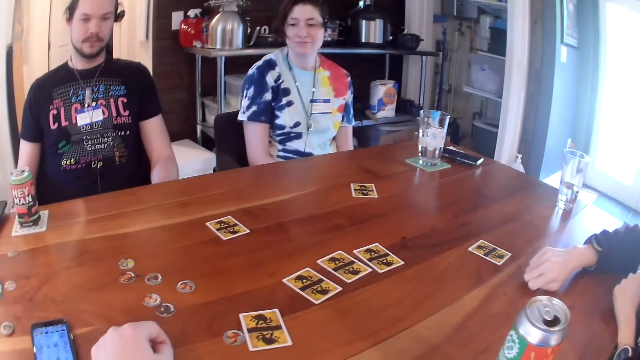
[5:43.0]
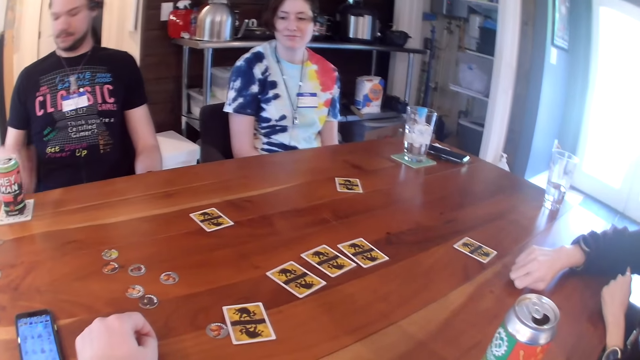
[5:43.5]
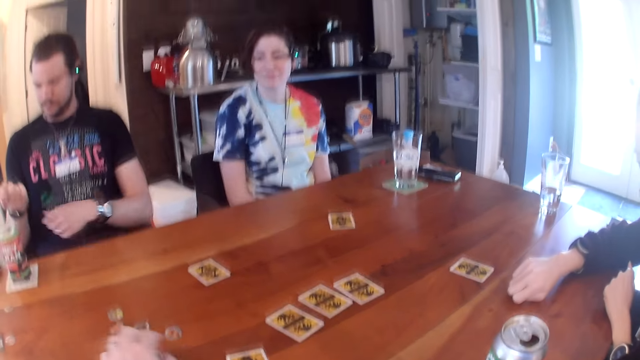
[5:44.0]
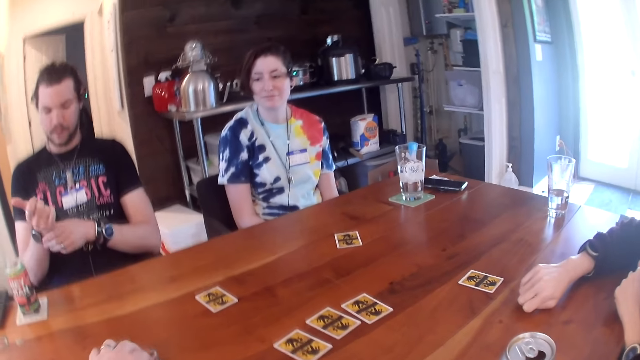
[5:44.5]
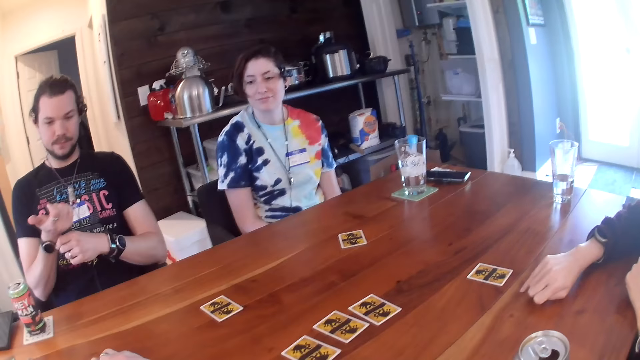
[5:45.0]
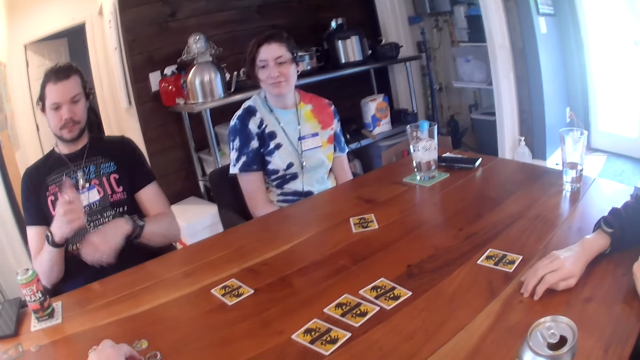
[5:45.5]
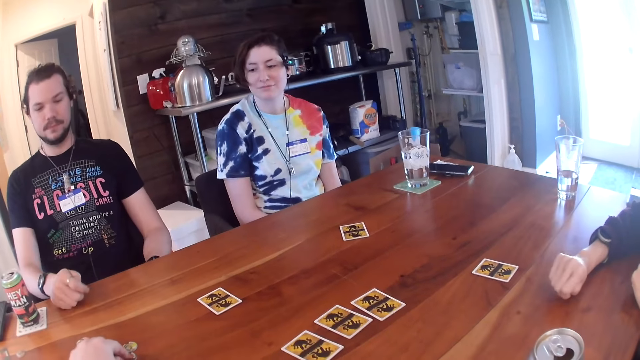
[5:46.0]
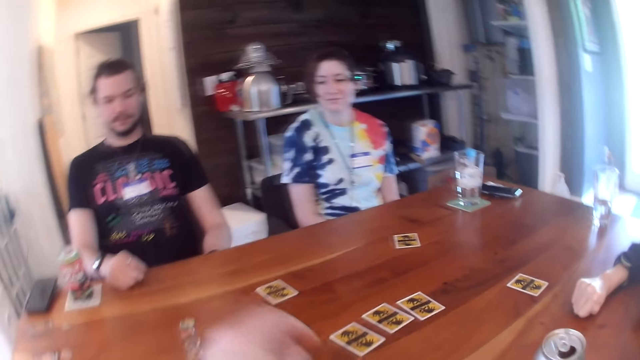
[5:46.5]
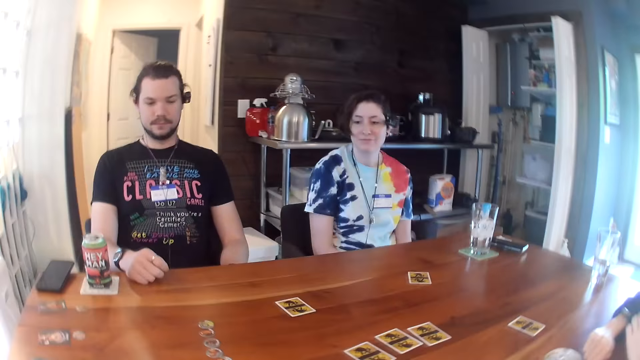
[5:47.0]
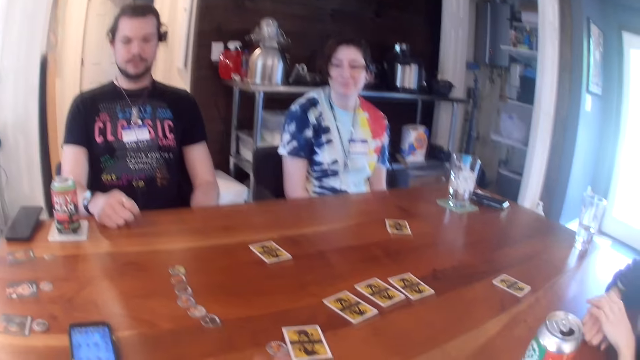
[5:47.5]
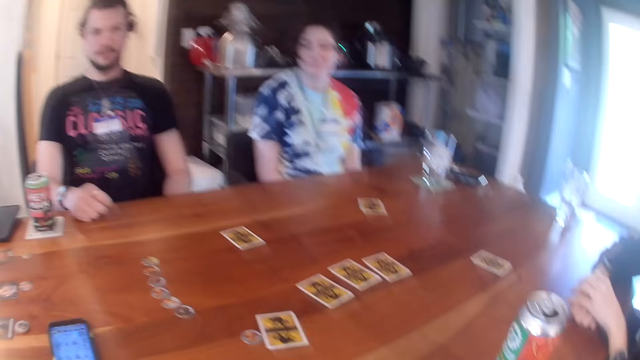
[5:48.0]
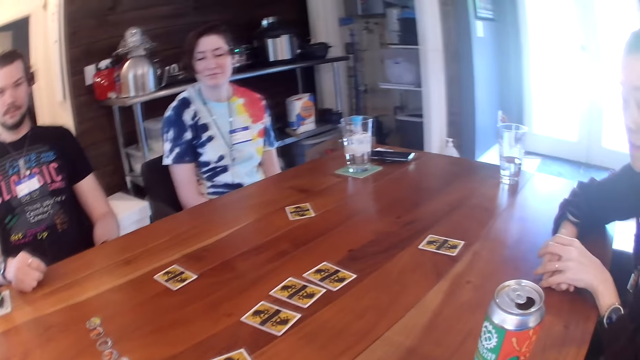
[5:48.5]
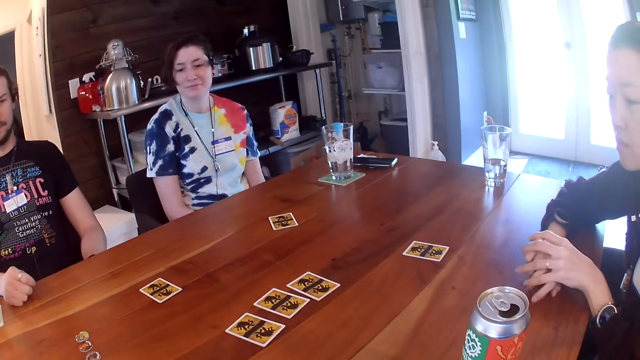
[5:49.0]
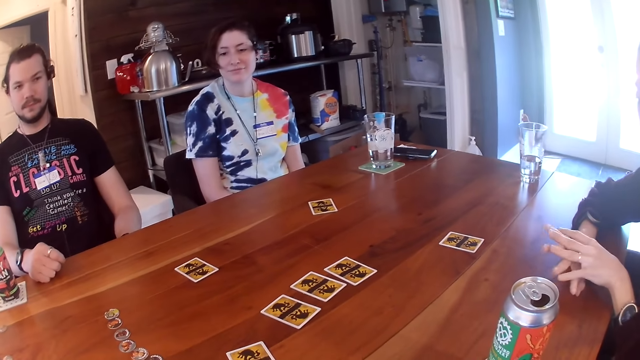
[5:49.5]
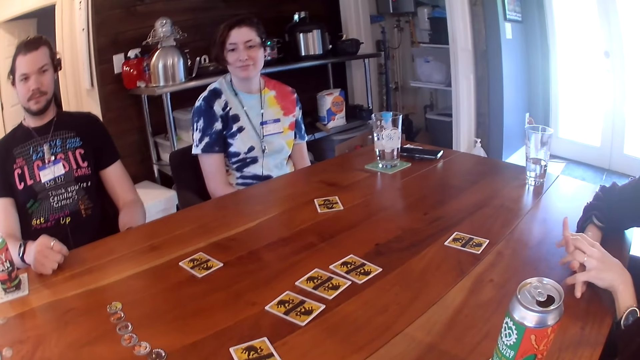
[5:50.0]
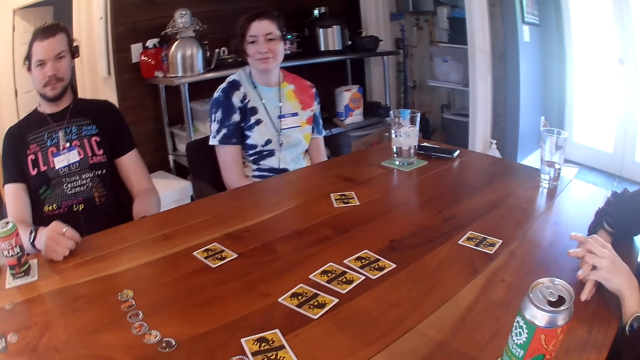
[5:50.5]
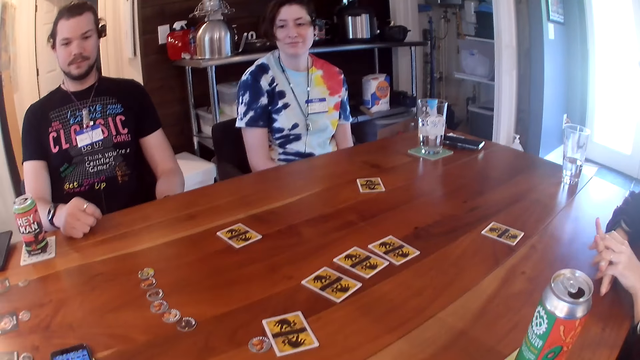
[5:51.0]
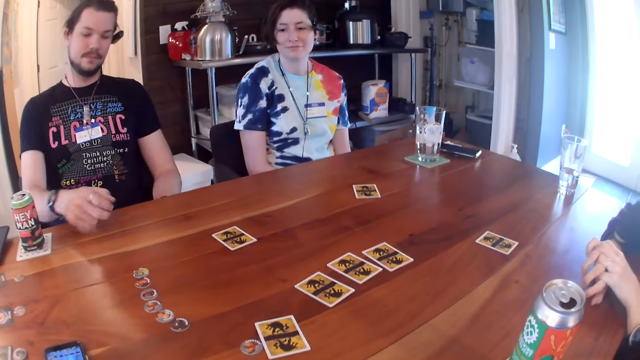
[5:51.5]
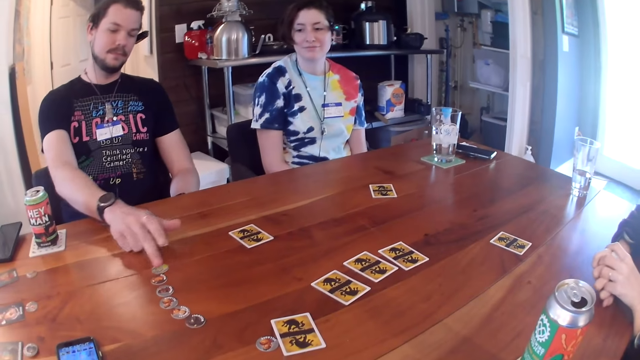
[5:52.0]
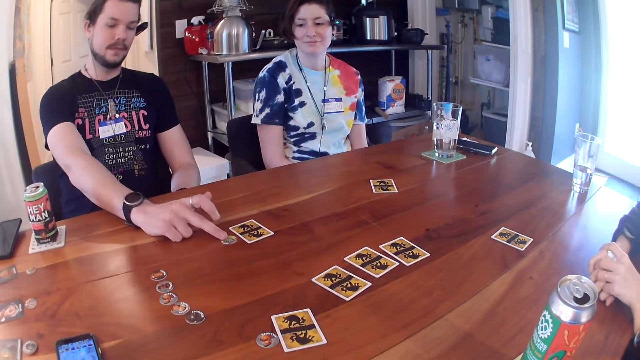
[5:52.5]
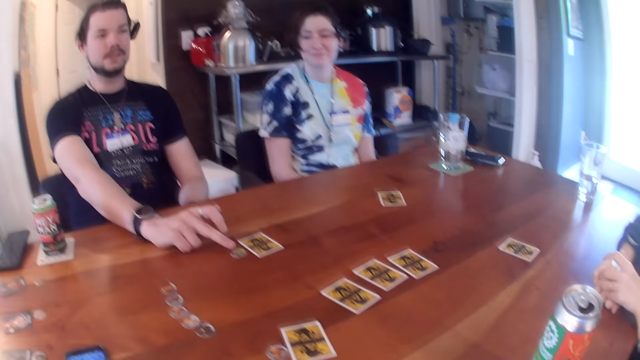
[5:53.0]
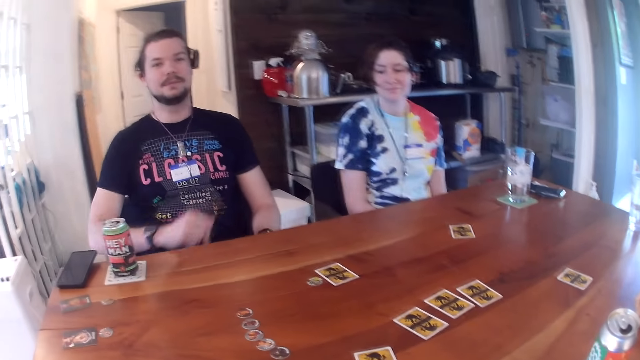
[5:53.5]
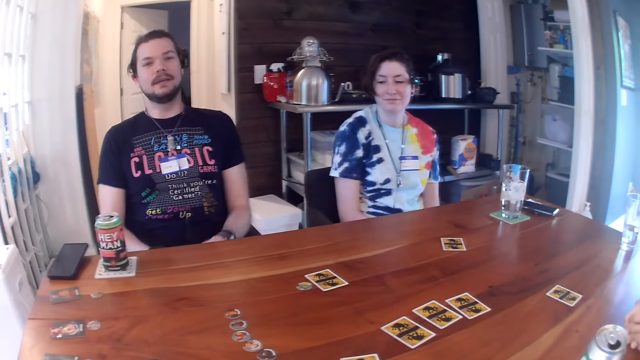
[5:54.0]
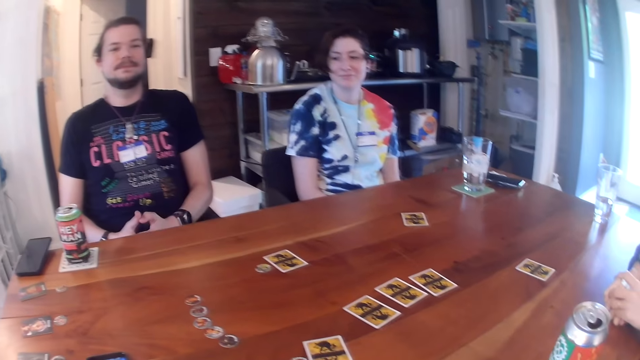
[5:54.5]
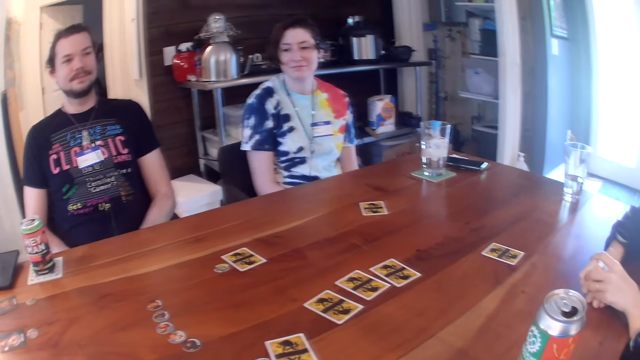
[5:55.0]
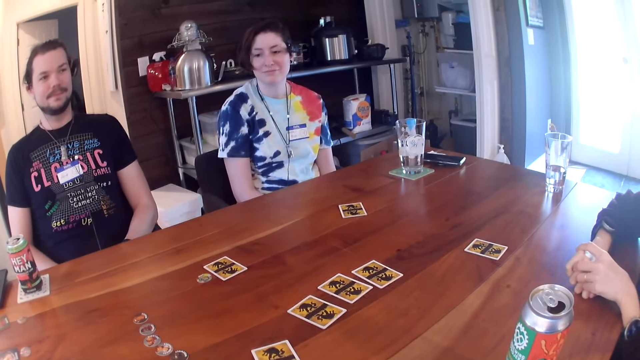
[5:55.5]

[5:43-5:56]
The camera wearer places his left hand on the table. He moves the token with his left hand. He adjusts his watch with his left hand. He moves the token with his left hand. A man places his right hand on the table. A woman places her left hand on her hand. The camera wearer places his right hand on the table. The man moves the token with his right hand.

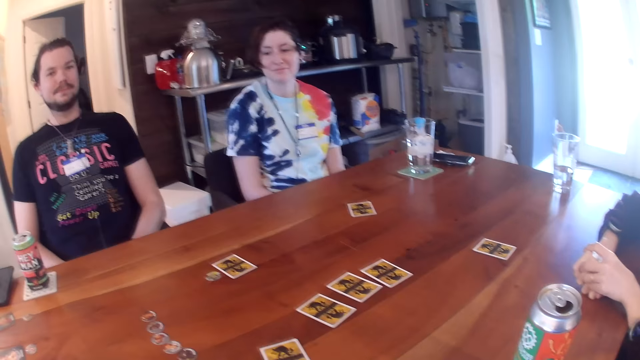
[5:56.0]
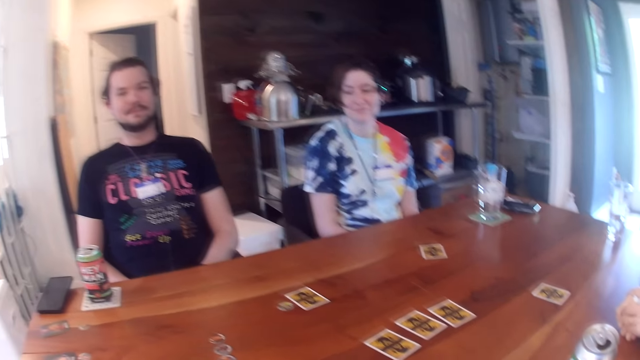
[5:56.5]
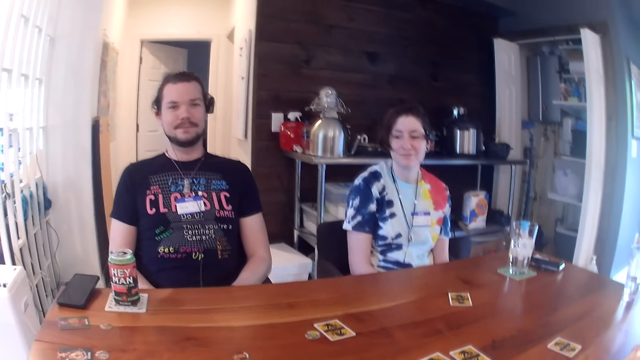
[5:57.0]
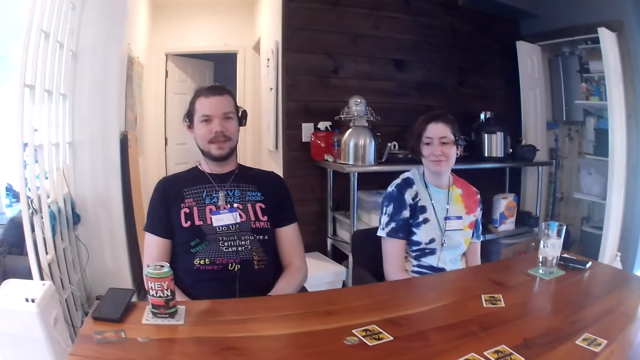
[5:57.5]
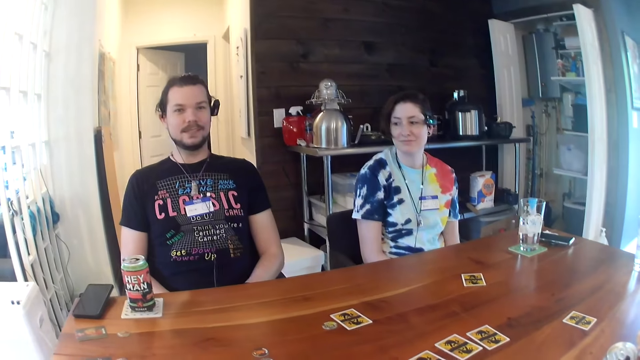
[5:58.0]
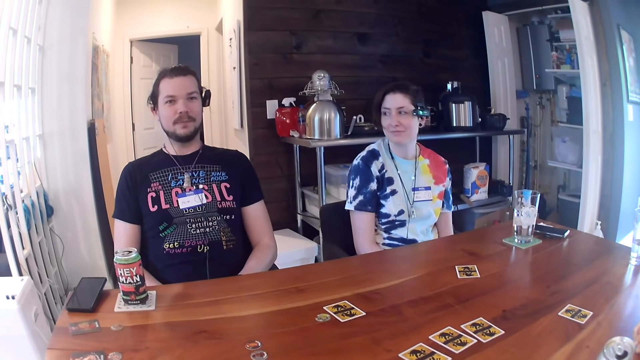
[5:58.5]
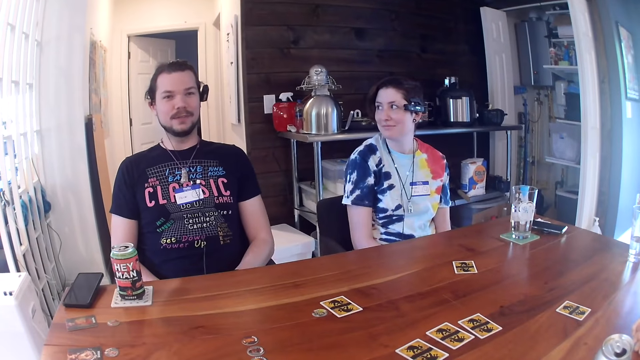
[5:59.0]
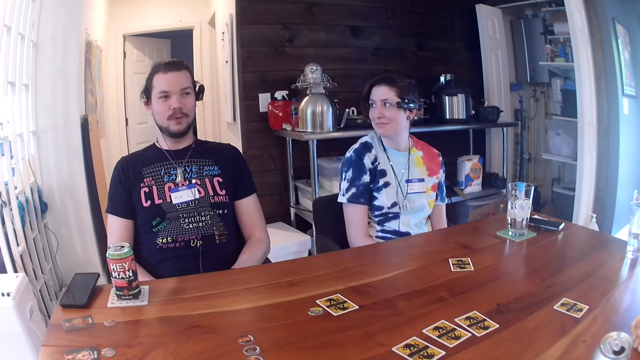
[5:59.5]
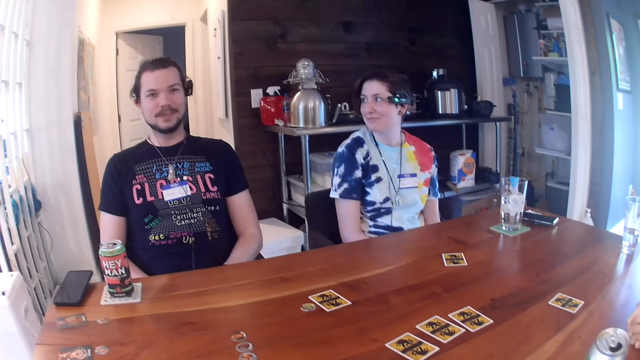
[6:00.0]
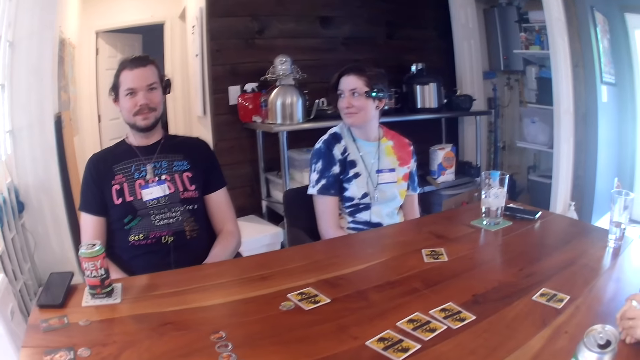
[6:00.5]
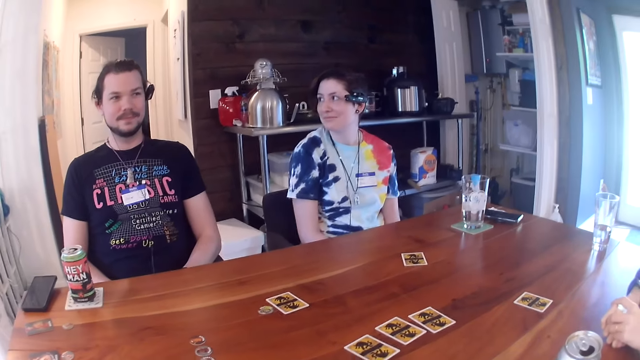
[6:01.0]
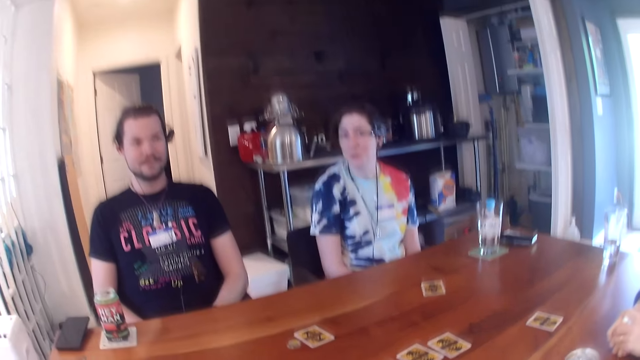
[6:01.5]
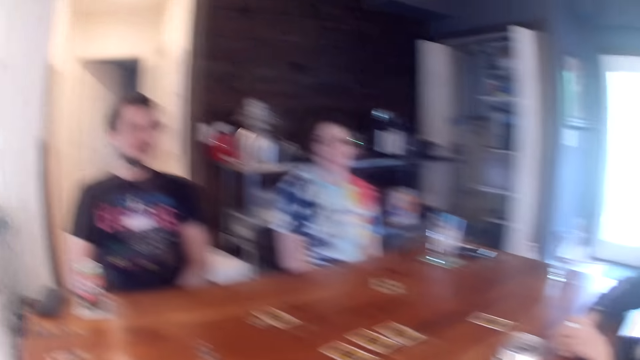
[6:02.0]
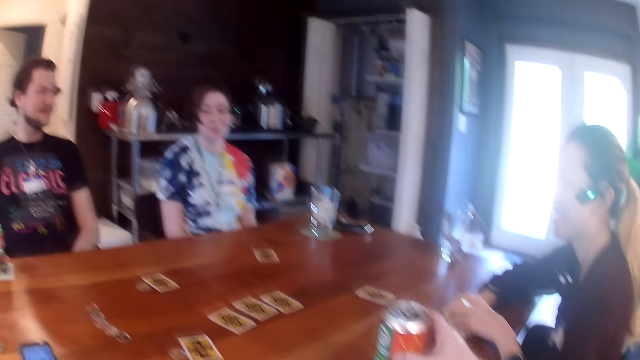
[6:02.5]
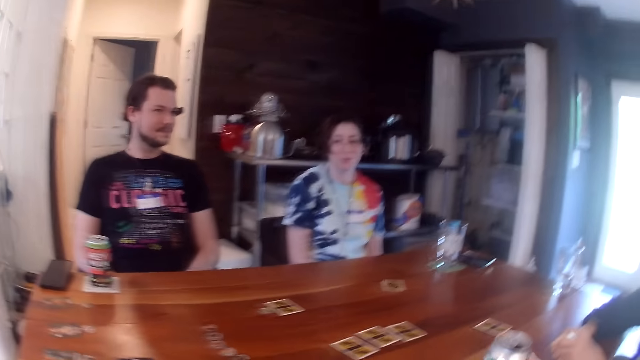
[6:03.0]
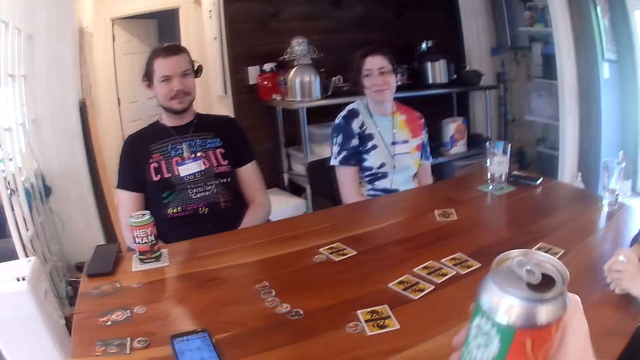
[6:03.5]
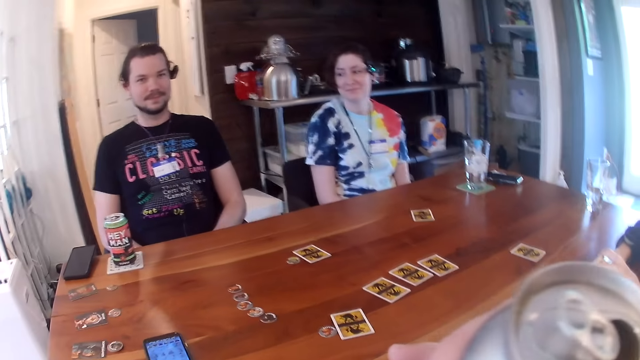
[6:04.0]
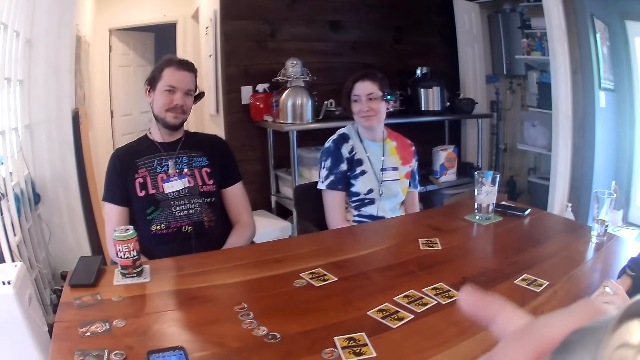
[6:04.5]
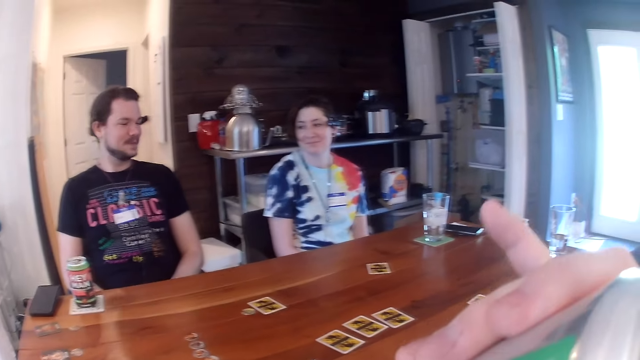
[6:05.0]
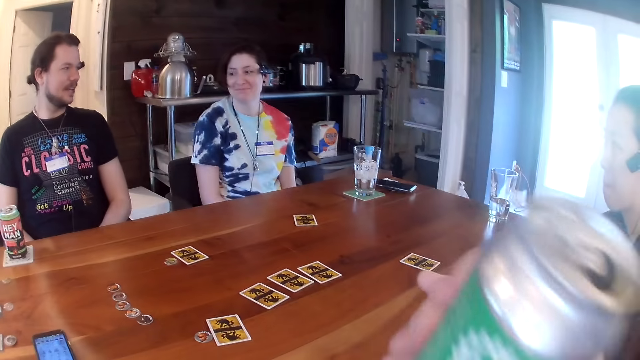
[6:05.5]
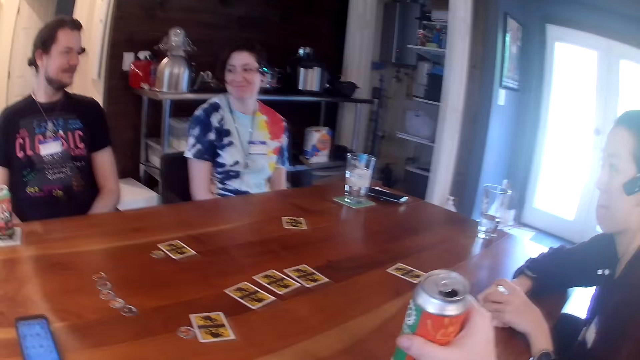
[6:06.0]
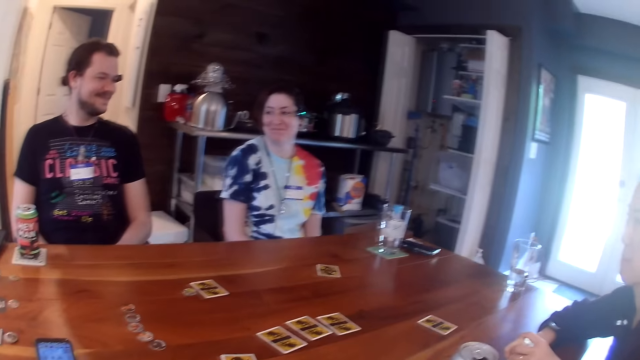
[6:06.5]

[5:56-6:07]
The camera wearer takes the can from the table with his right hand. He drinks from the can. He drops the can on the table.
